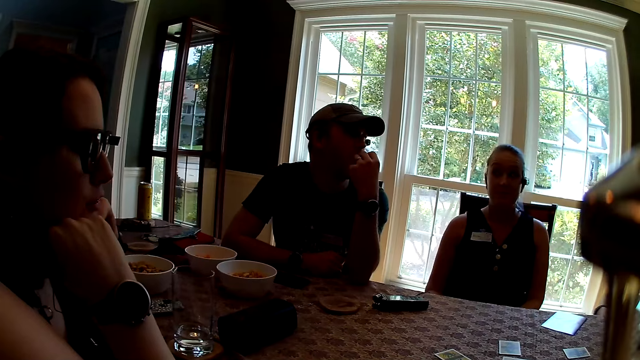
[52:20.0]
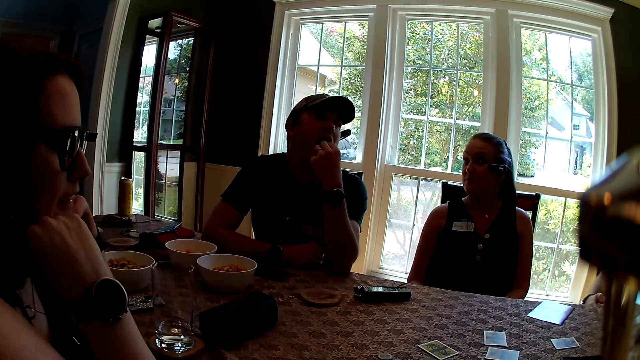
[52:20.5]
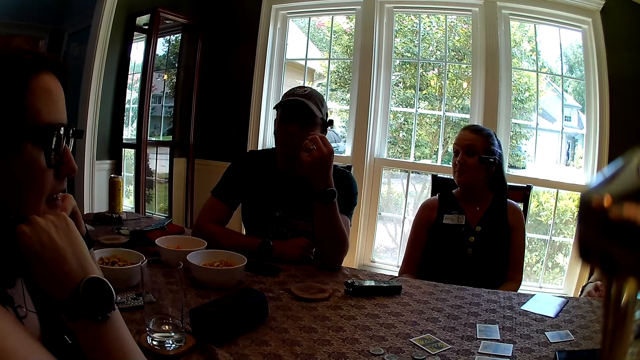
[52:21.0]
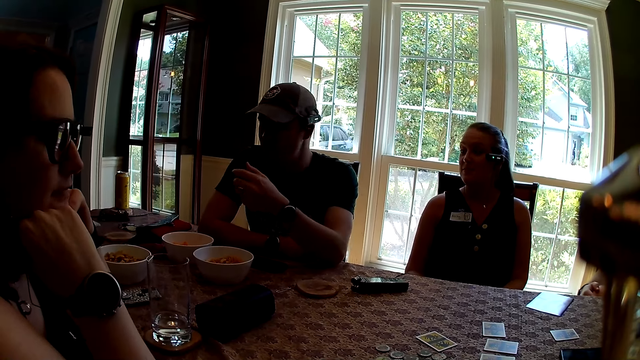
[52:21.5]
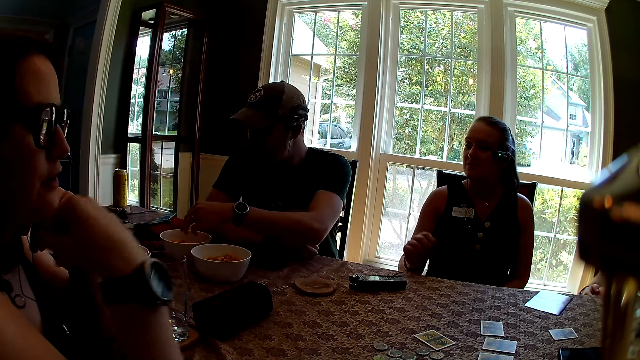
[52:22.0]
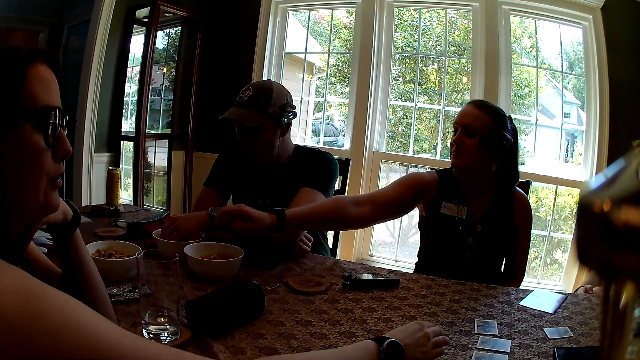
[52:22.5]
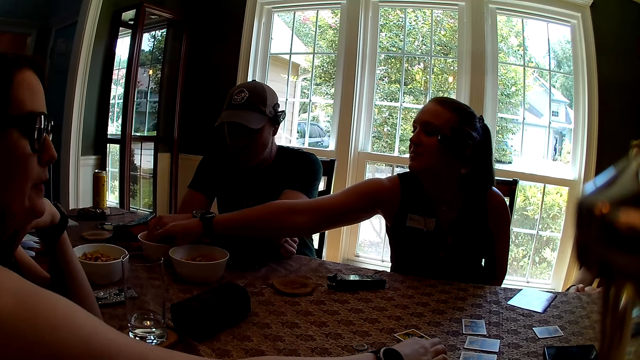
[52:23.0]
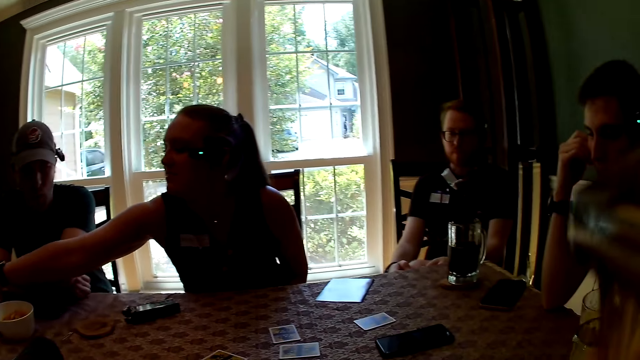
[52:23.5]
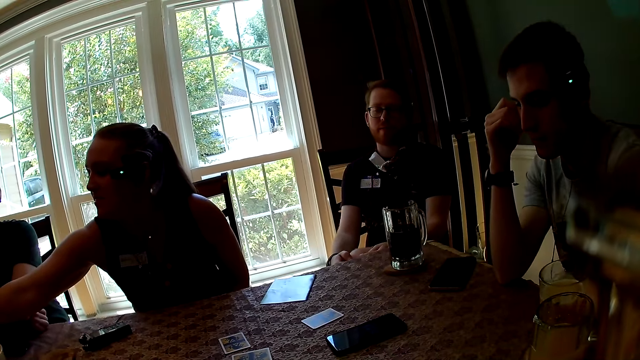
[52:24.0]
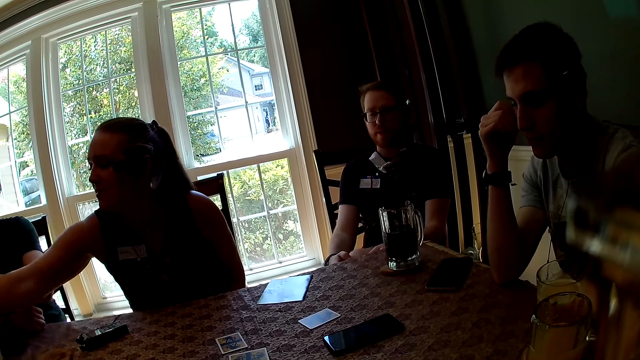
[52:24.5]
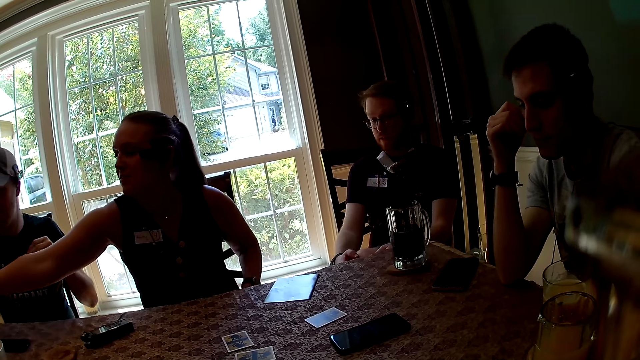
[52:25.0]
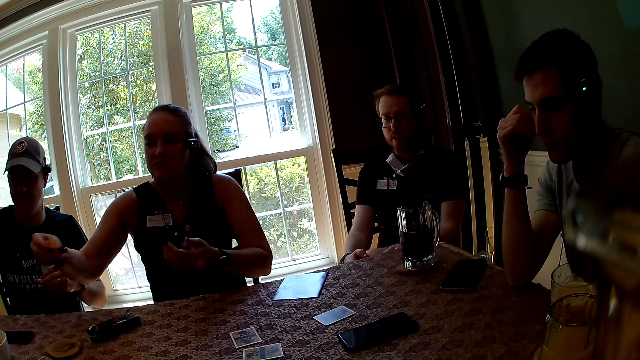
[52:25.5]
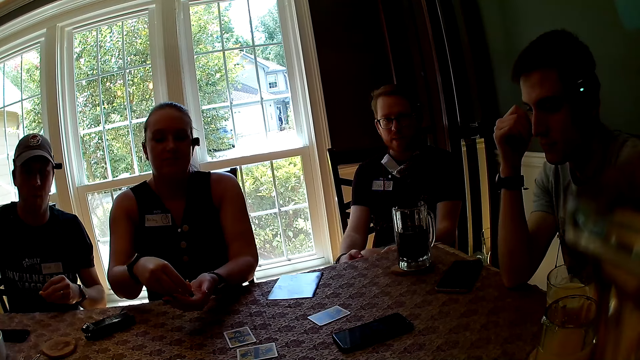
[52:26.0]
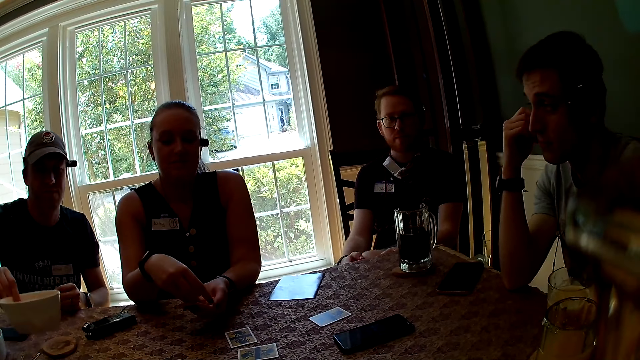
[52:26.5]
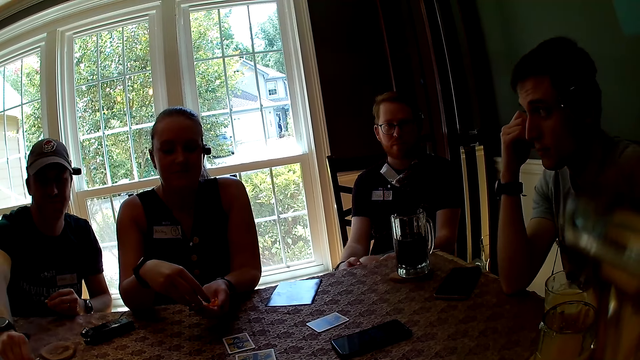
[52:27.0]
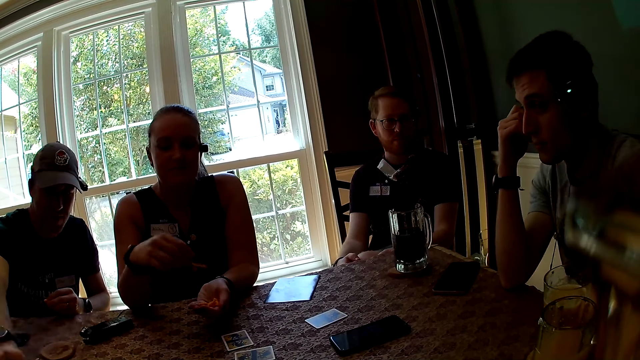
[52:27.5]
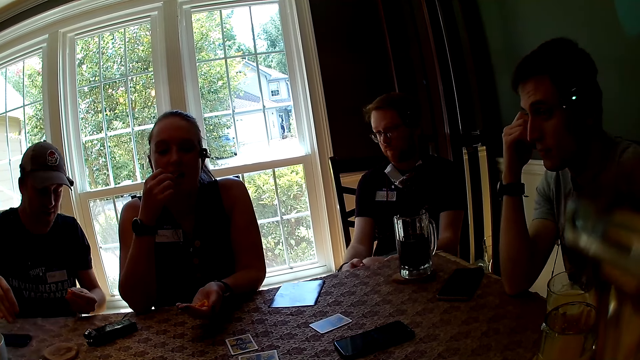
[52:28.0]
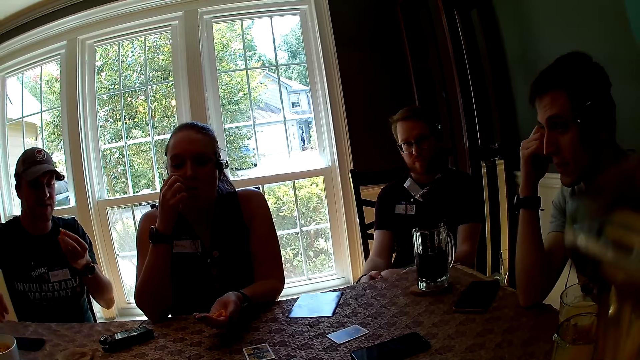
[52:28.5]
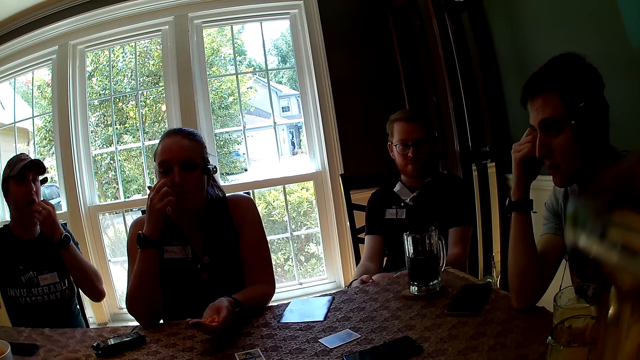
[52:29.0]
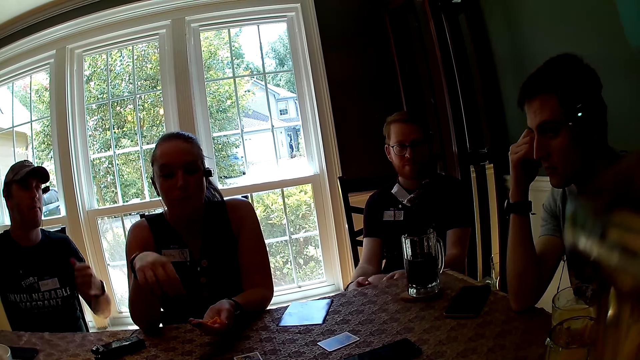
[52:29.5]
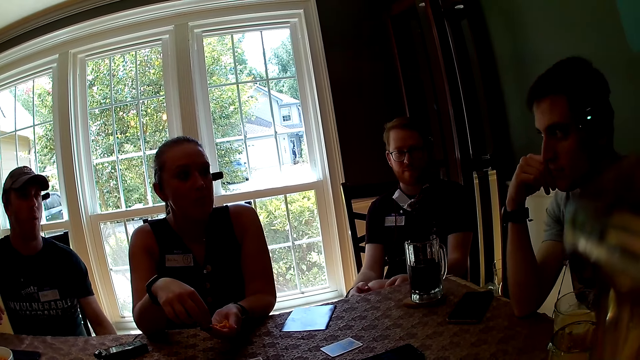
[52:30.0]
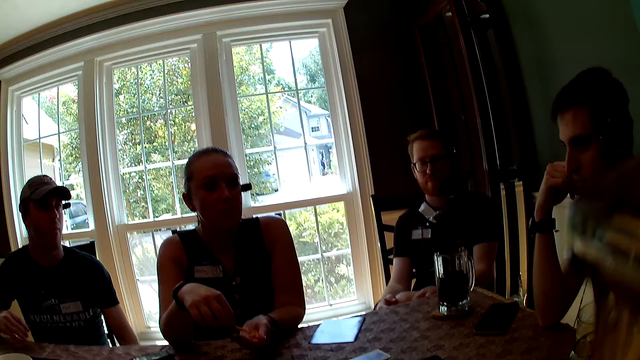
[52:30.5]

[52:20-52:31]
The camera wearer looks around. The man picks a snack from a bowl with his left hand. The woman moves tokens on the table with her right hand. Another woman picks a snack from the bowl with her right hand. The man picks a snack from the bowl with his left hand. The camera wearer looks around. The other woman puts snacks in her left hand and holds snacks. The man drops the bowl of snacks on the table with his right hand. The other woman picks a snack from her left hand with her right hand and eats the snack in her right hand. The man eats the snack in his left hand. The other woman picks a snack from her left hand with her right hand.

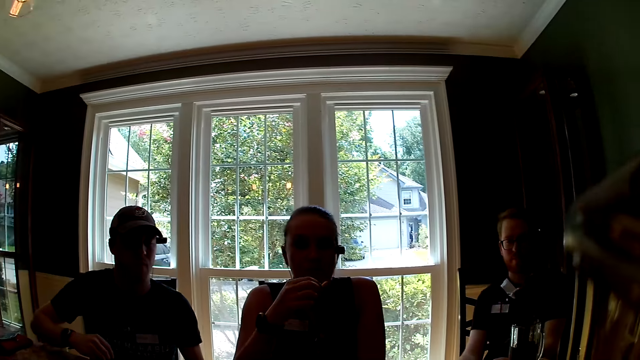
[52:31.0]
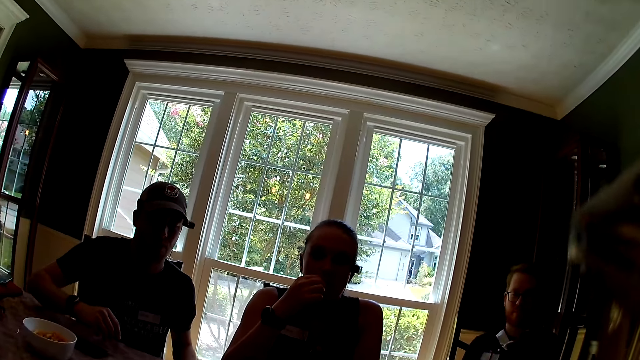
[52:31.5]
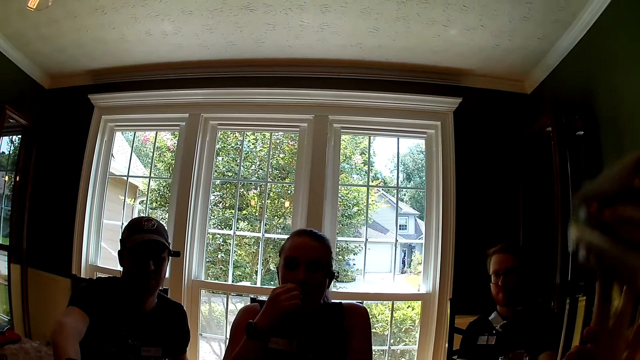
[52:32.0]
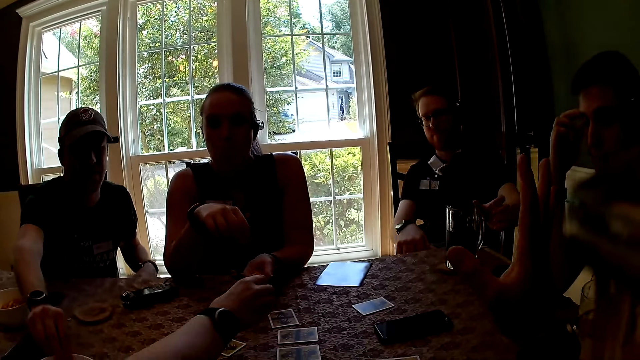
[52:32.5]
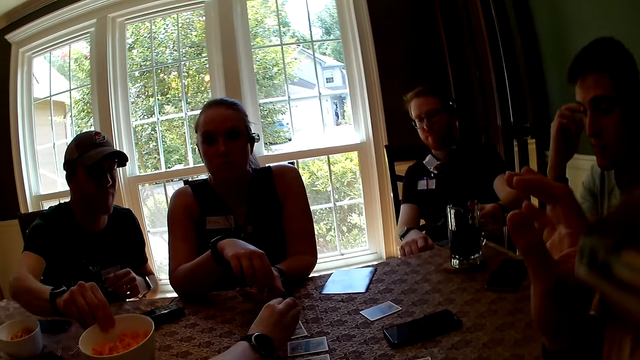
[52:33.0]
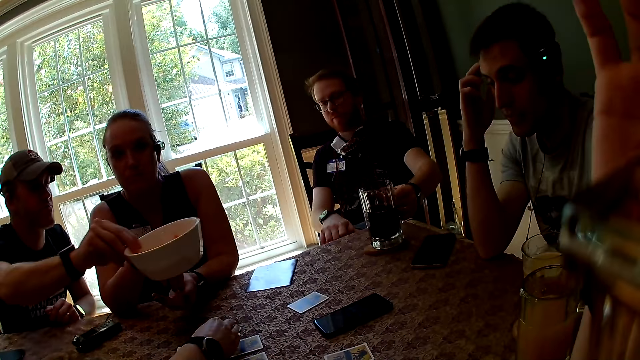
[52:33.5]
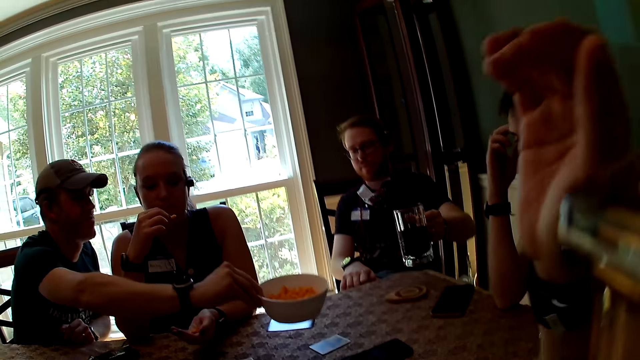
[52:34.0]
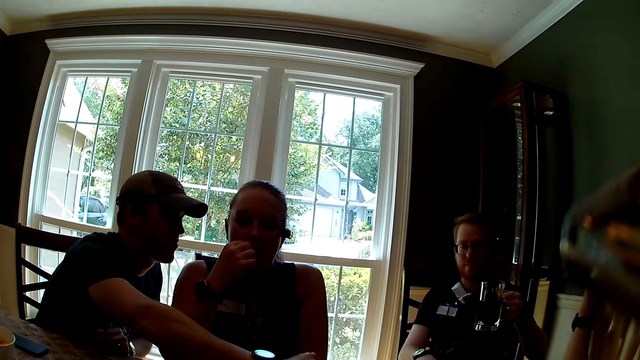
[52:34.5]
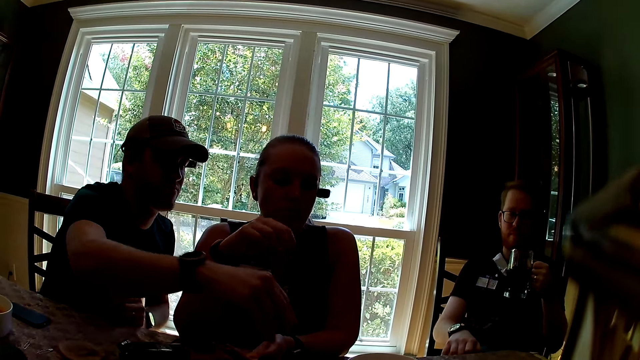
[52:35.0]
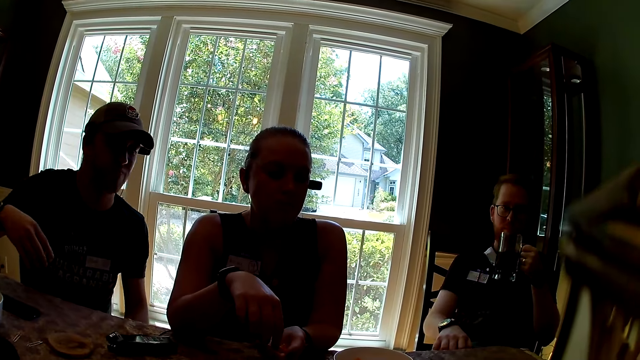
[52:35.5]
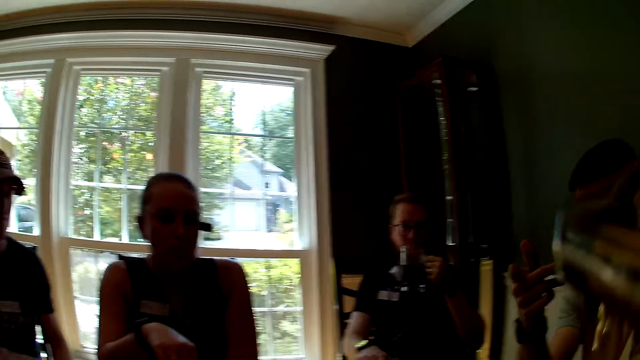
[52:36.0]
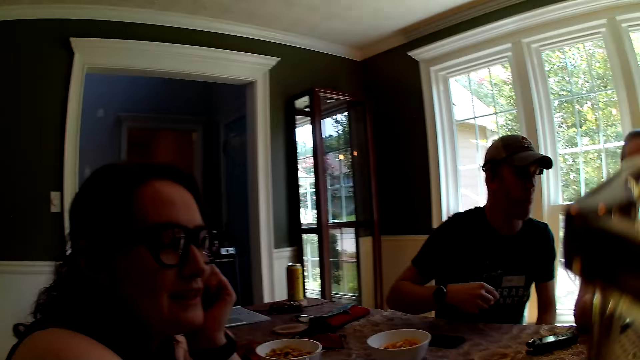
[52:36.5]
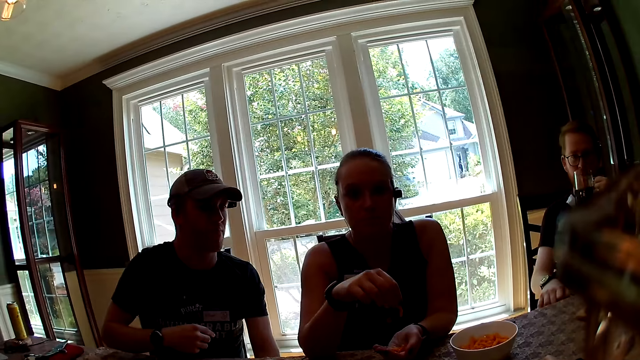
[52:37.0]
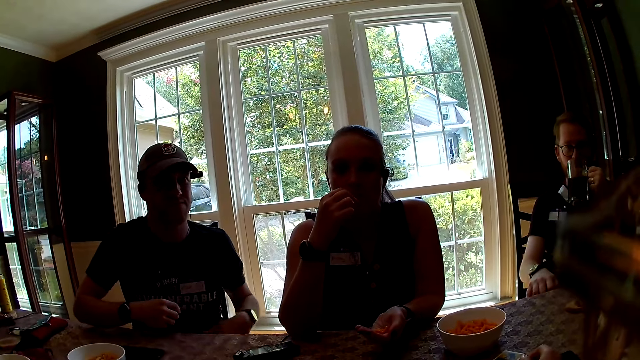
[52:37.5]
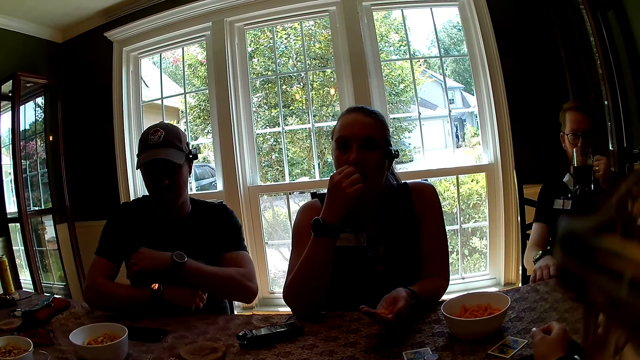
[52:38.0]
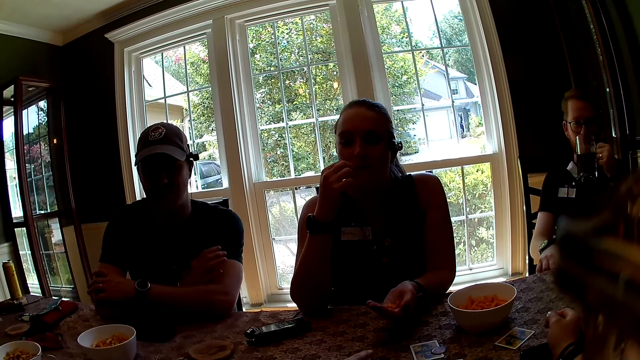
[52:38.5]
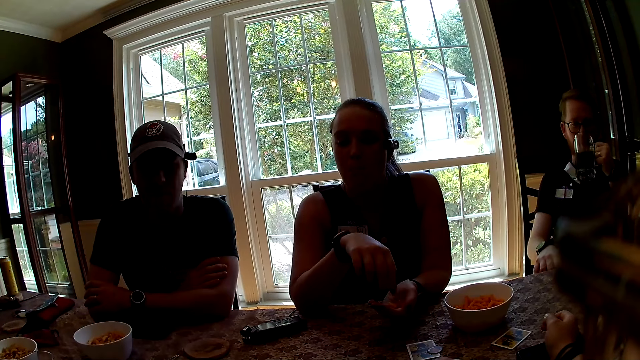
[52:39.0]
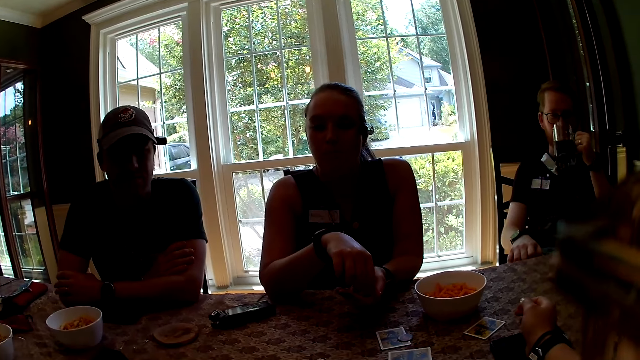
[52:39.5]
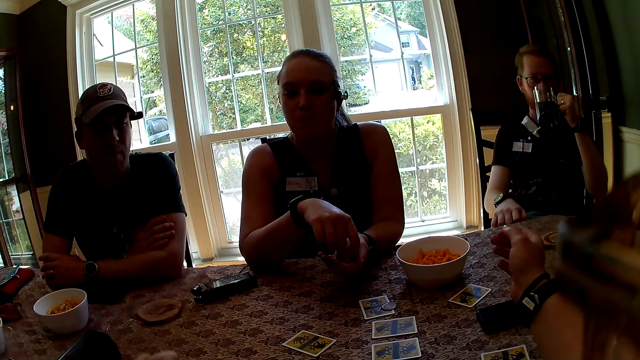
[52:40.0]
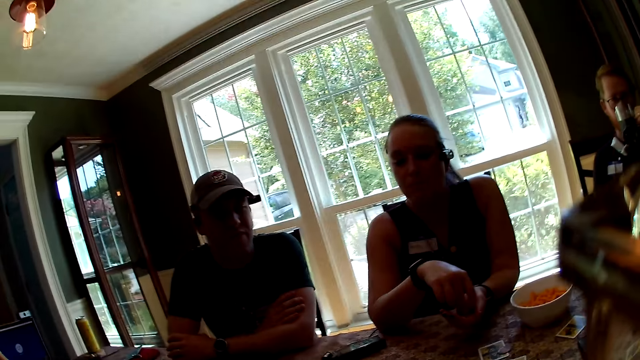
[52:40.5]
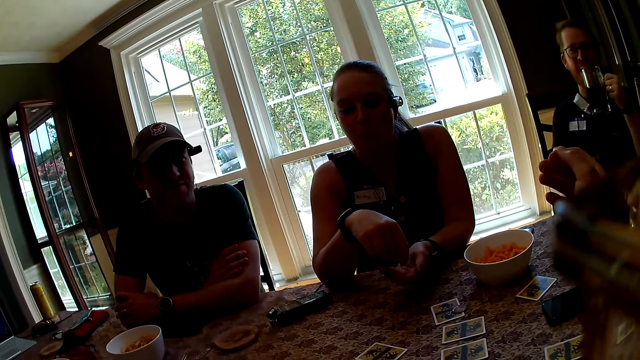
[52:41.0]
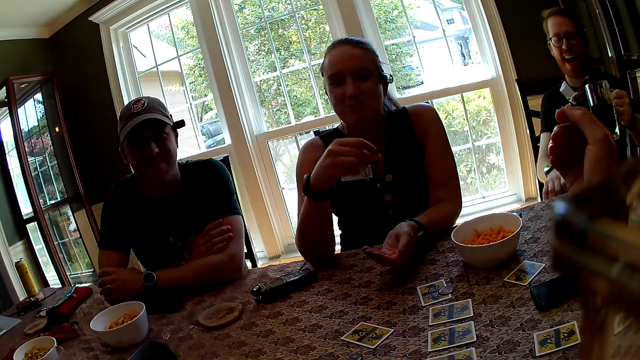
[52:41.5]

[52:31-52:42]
The woman eats the snack in her right hand. The camera wearer looks around. The man picks the bowl of snacks with his right hand from the table. Another woman drops a token on the table with her right hand. The first woman picks a snack from her left hand with her right hand. The man holds the bowl. Another man picks the cup of beer with his left hand from the table. The first man drops the bowl of snacks on the table with his right hand. The first woman eats the snack in her right hand and picks a snack from her left hand with her right hand. The camera wearer looks around. The first woman eats the snack in her right hand. The other man drinks from the cup of beer in his left hand. The first man folds his arms. The first woman picks a snack from her left hand with her right hand.
